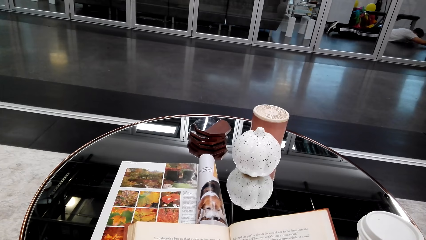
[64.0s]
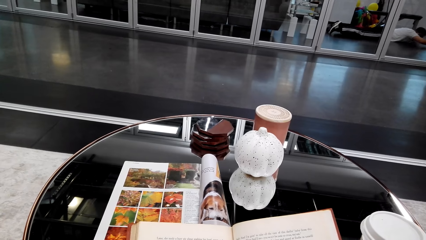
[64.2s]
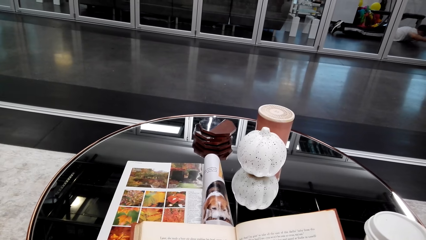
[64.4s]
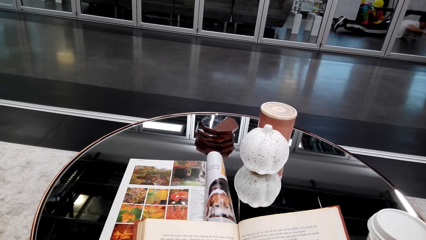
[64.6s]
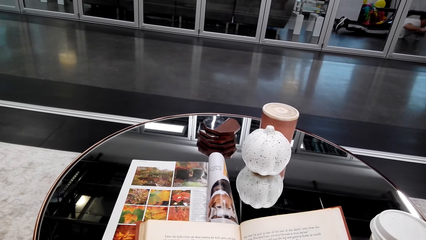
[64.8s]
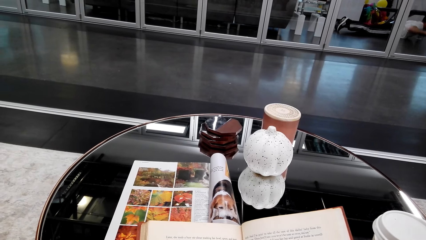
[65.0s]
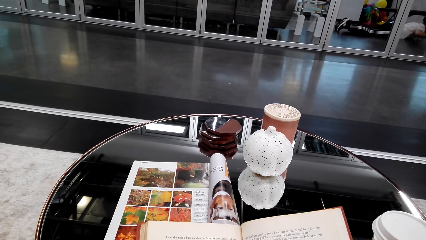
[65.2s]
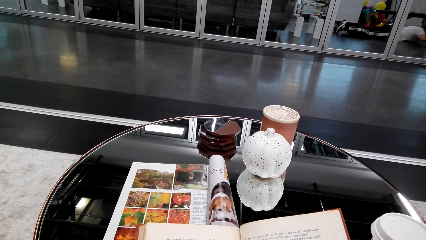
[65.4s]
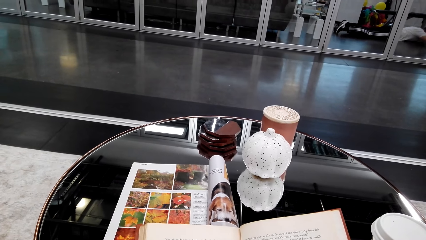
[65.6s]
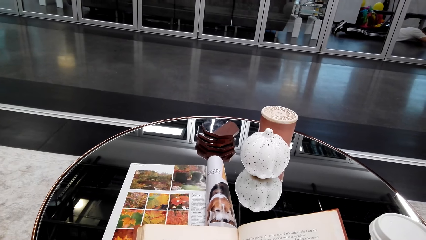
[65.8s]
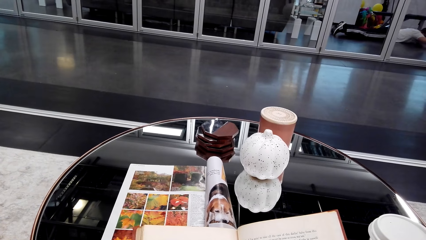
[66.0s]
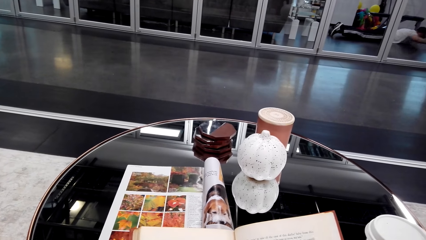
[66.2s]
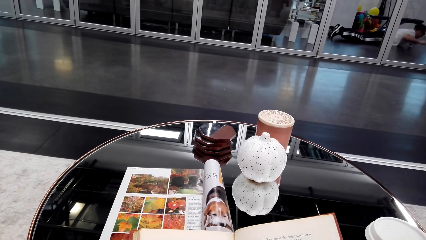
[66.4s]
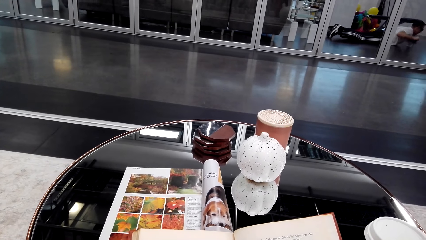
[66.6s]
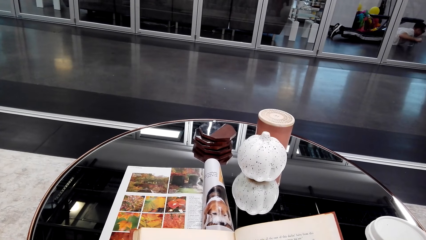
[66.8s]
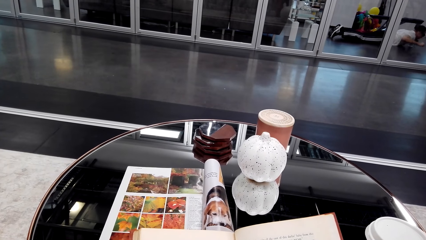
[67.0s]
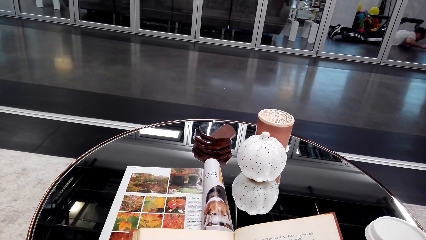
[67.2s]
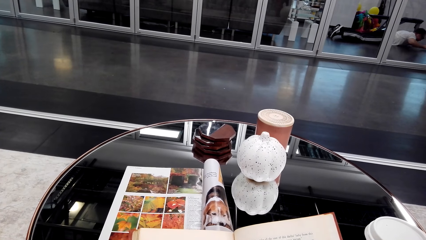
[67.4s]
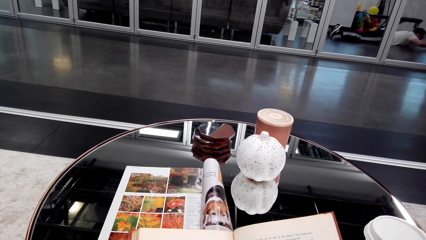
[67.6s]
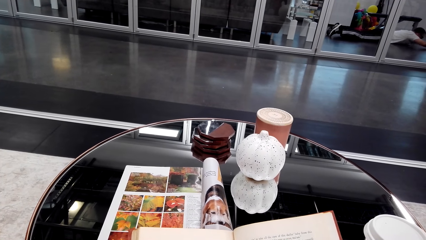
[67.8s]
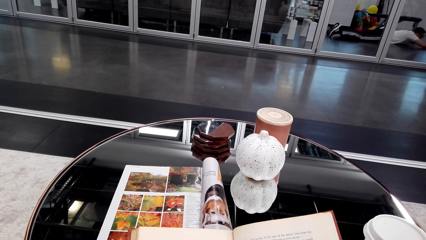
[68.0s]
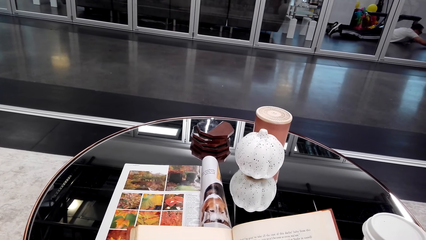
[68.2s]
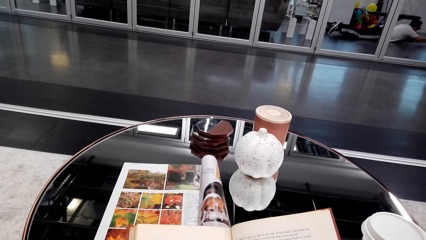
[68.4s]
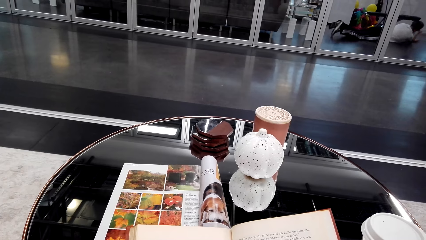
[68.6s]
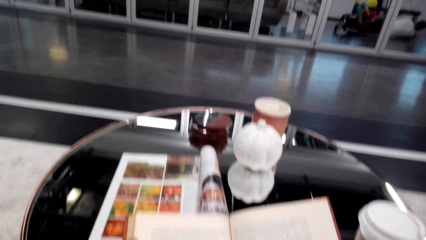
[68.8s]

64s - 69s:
The camera wearer reads the book.

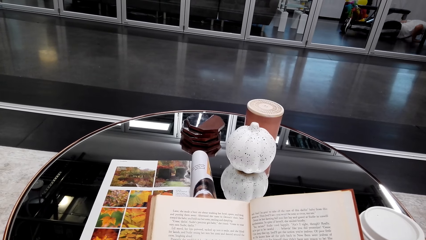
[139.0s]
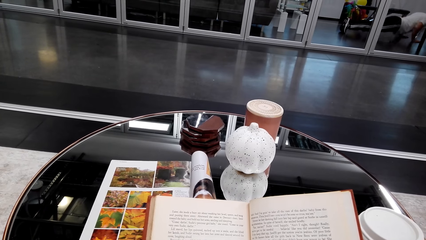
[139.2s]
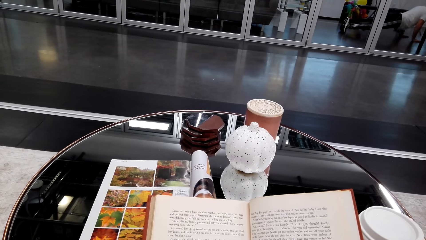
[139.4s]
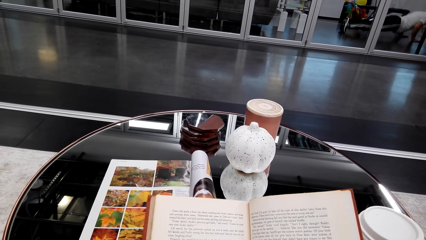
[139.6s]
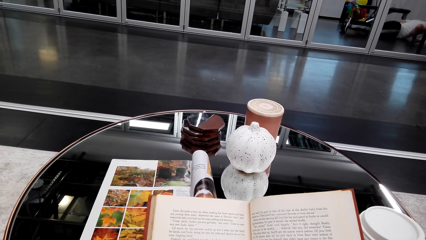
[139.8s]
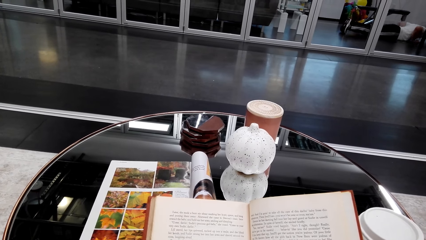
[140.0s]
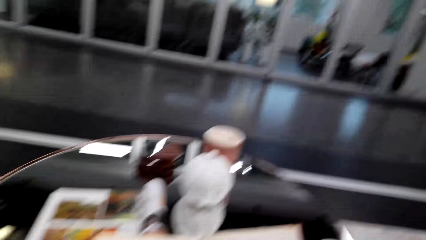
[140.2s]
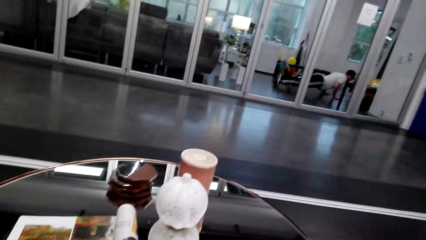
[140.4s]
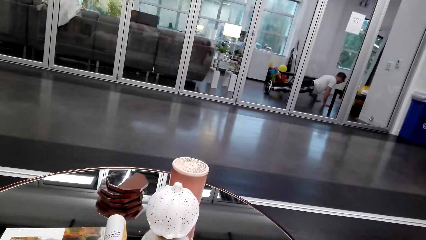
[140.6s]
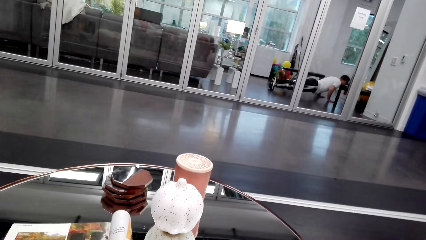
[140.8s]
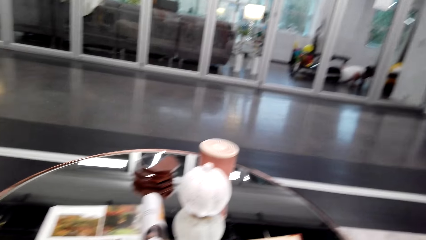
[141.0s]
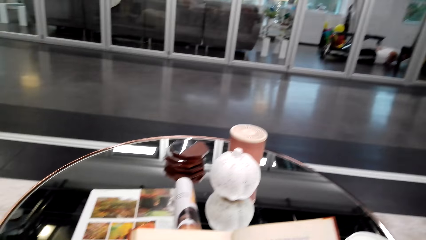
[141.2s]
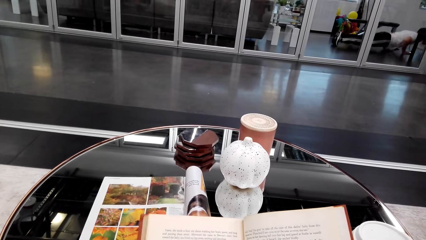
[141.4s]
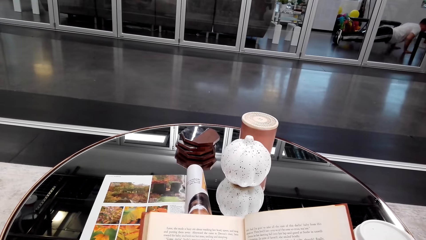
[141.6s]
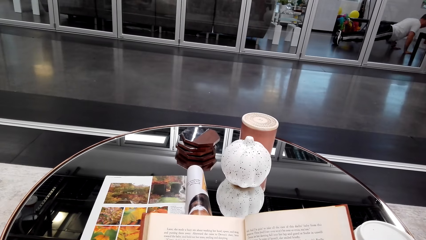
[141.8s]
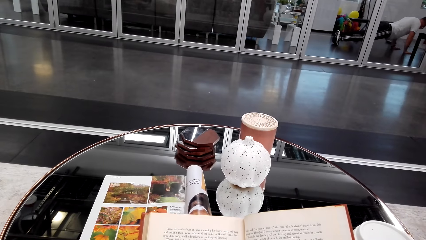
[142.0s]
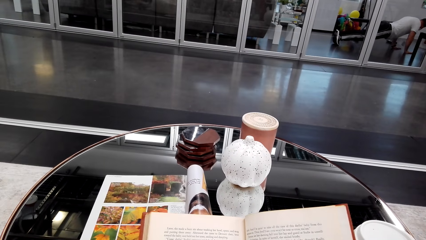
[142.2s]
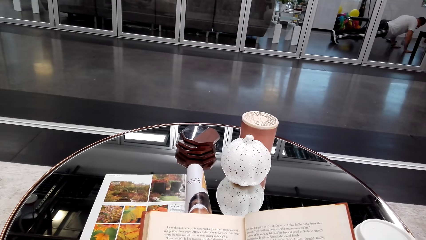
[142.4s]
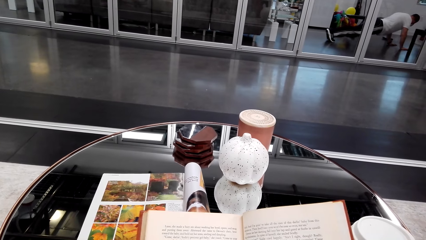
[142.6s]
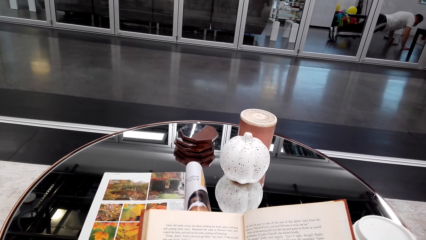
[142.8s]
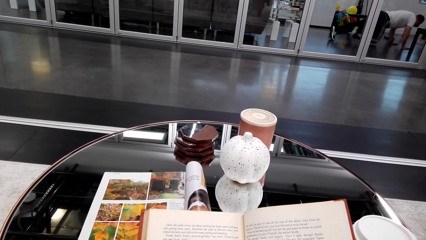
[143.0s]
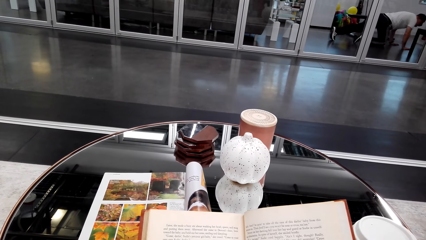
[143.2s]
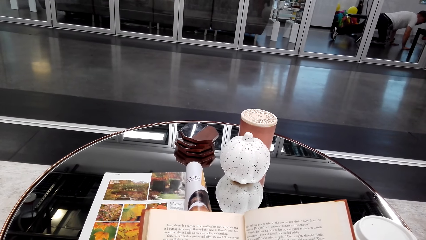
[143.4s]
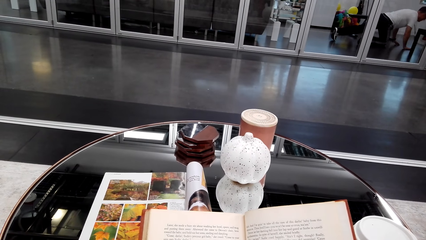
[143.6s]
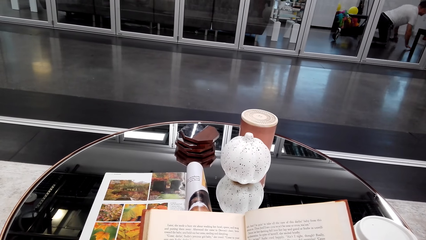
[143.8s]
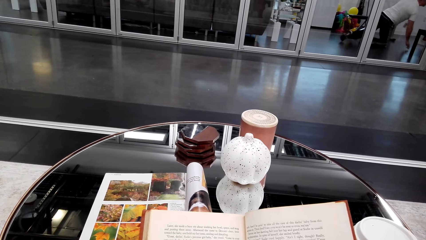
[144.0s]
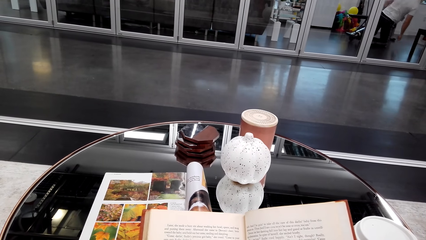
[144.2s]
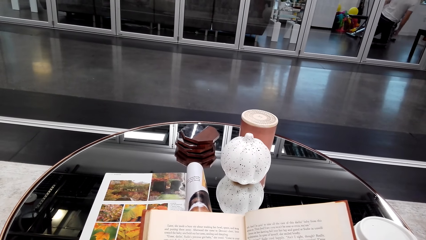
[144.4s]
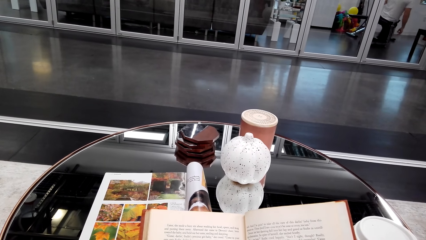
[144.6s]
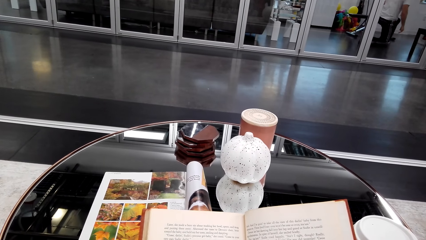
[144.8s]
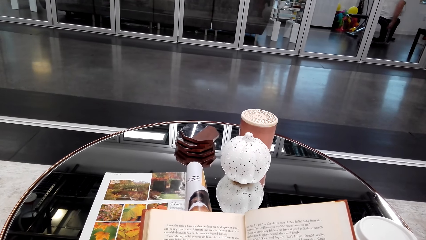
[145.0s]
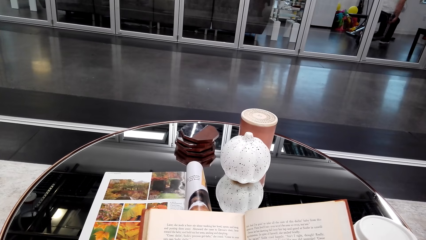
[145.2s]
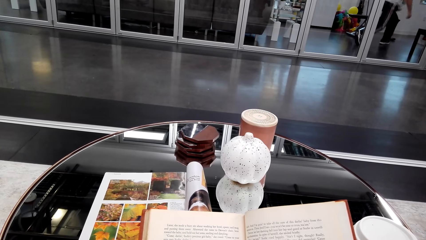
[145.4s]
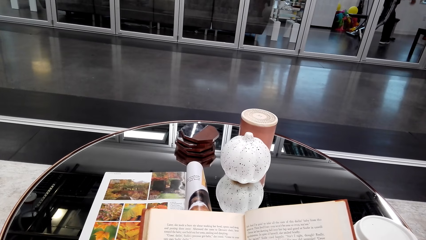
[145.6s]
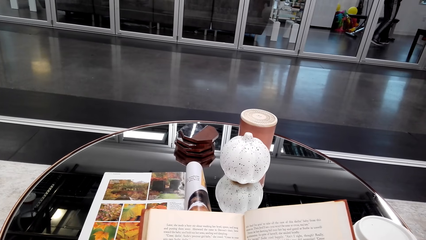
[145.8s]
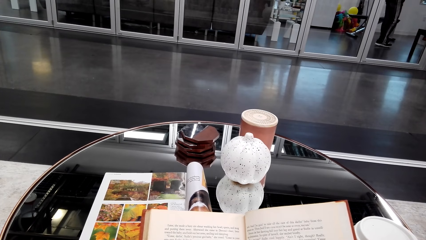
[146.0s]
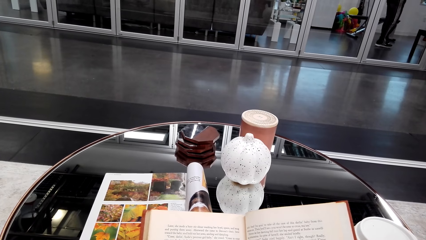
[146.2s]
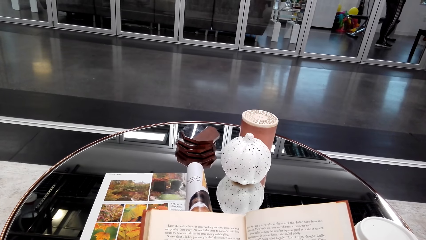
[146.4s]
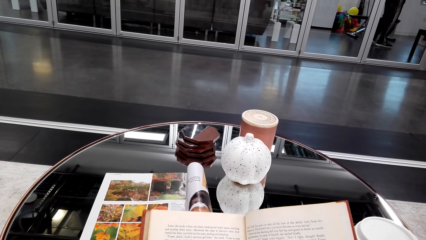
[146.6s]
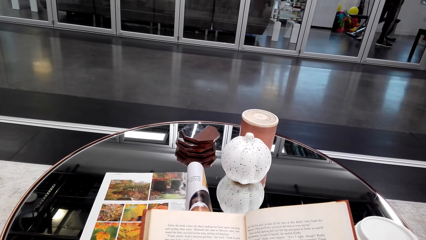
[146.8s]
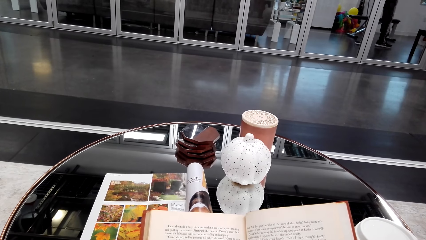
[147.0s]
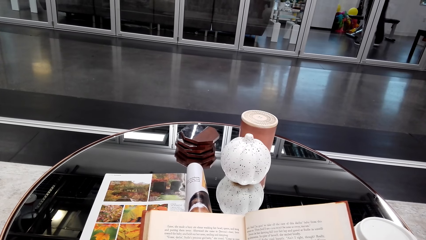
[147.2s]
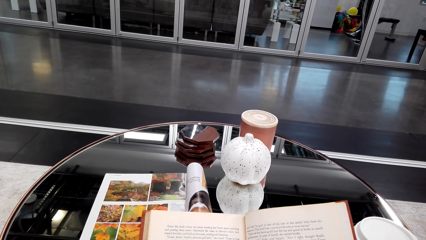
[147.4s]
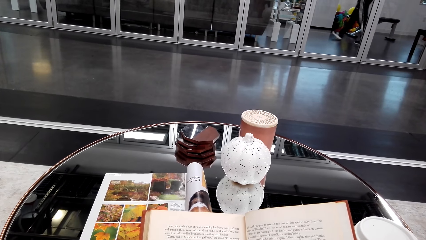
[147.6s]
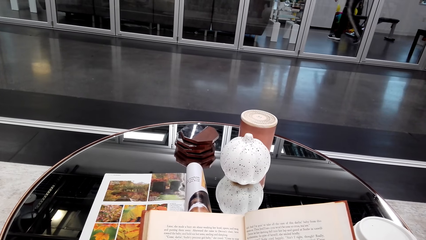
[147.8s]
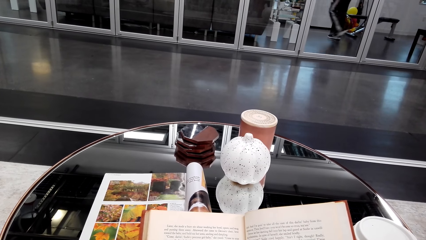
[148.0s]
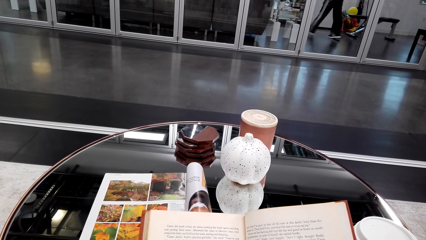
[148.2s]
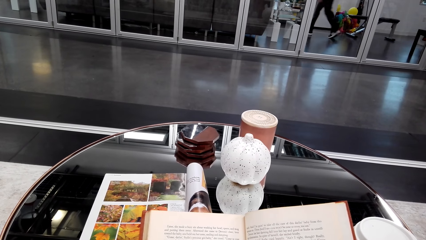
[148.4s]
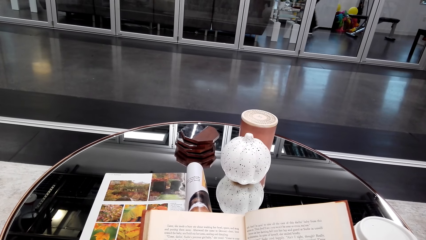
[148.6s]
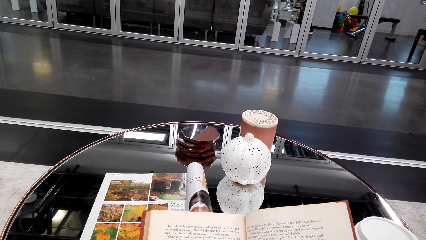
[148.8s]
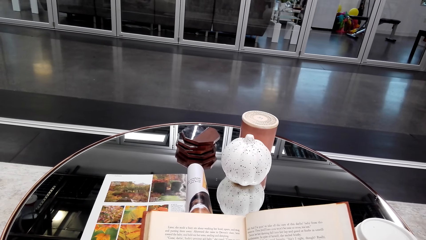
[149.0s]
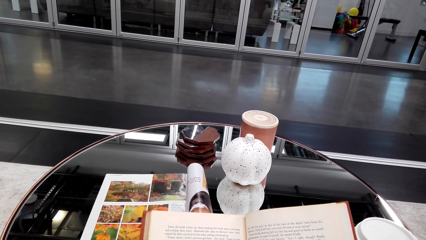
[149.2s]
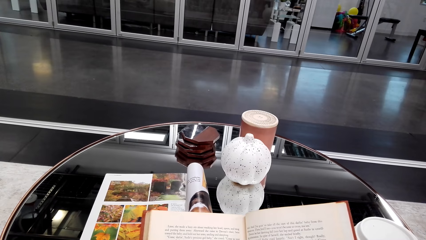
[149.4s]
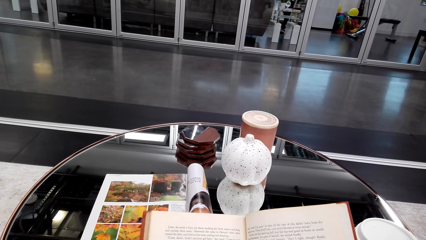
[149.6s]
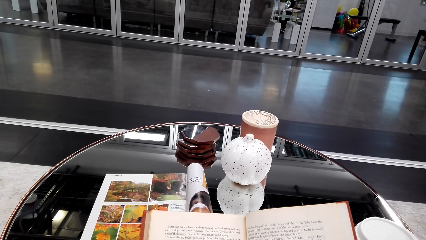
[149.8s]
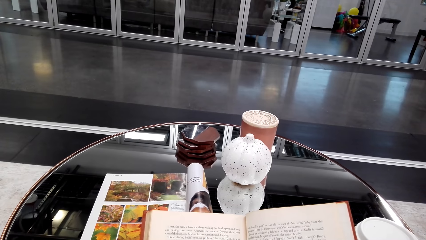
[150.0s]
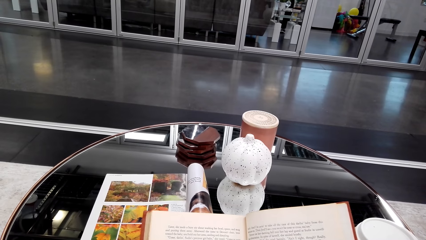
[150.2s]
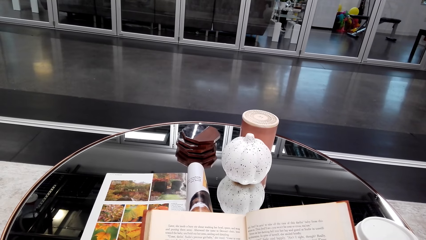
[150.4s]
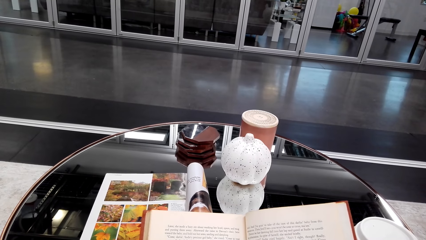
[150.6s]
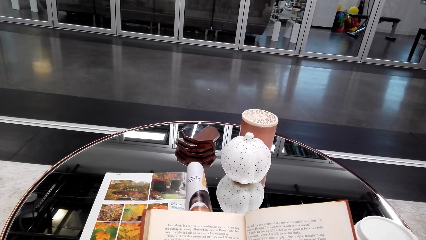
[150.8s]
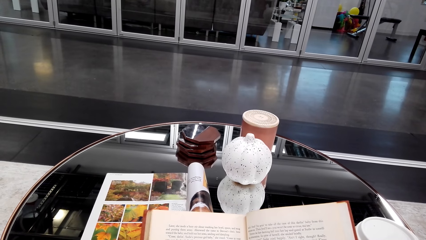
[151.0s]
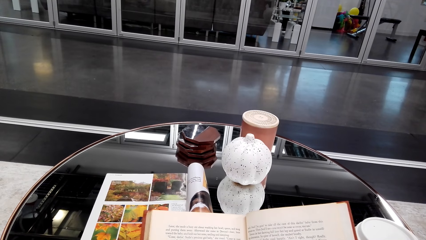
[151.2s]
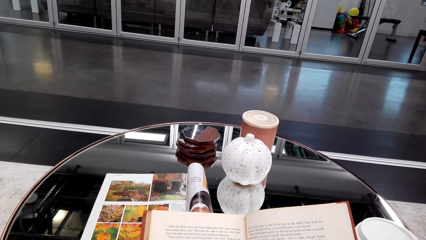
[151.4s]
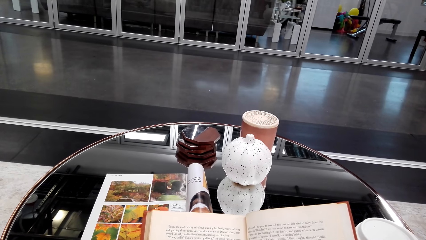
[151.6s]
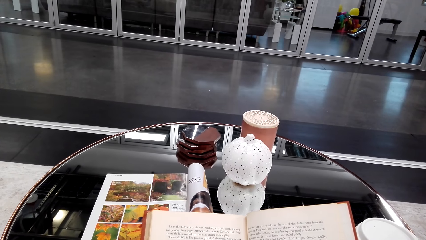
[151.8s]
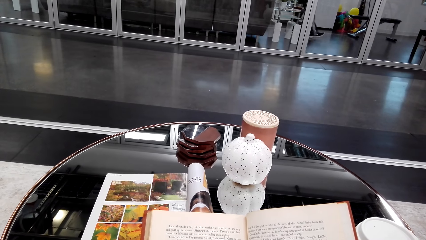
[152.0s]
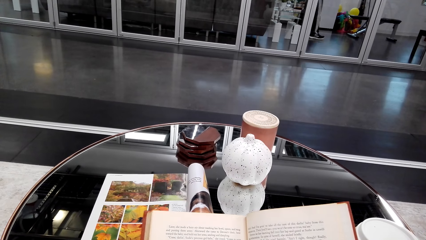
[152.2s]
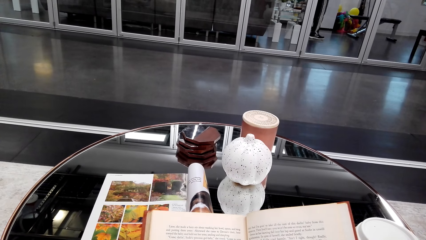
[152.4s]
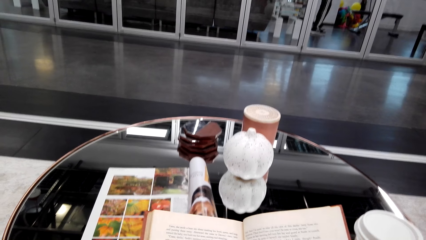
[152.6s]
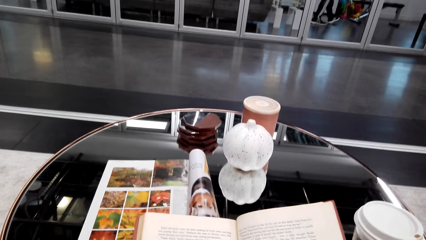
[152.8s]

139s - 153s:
The camera wearer looks around. They read the book.
